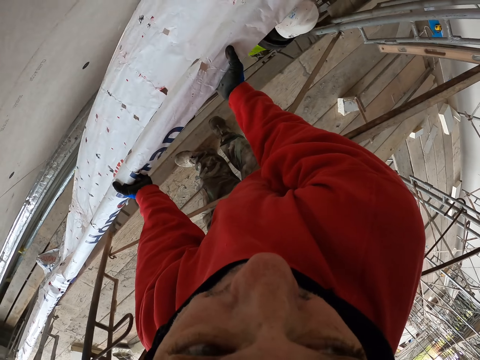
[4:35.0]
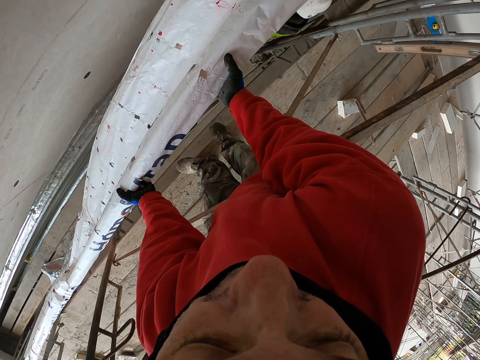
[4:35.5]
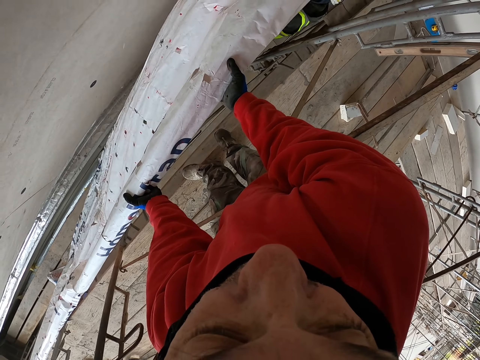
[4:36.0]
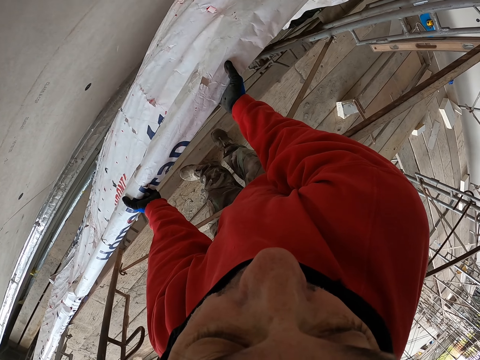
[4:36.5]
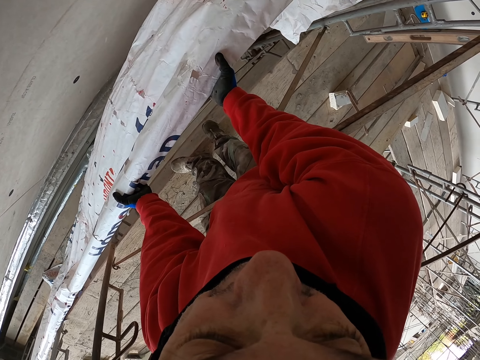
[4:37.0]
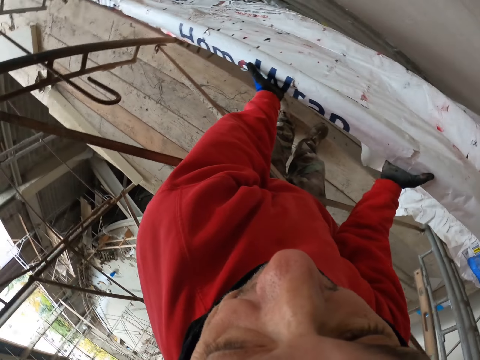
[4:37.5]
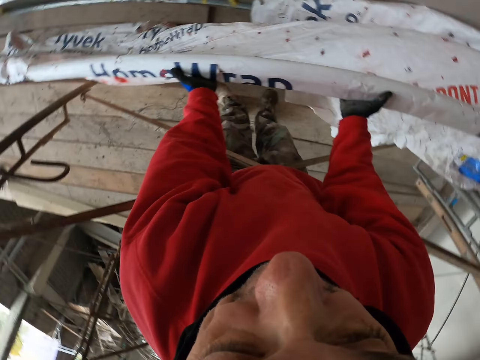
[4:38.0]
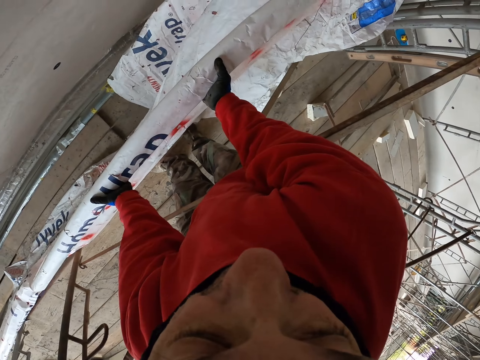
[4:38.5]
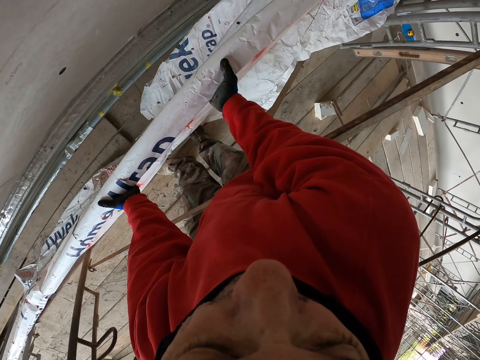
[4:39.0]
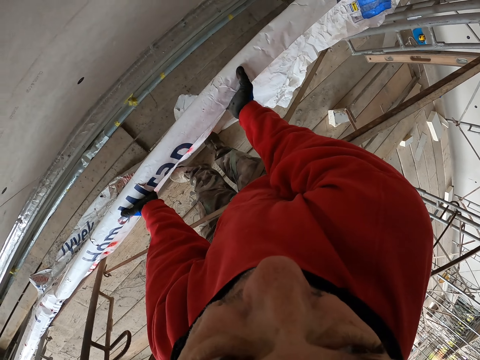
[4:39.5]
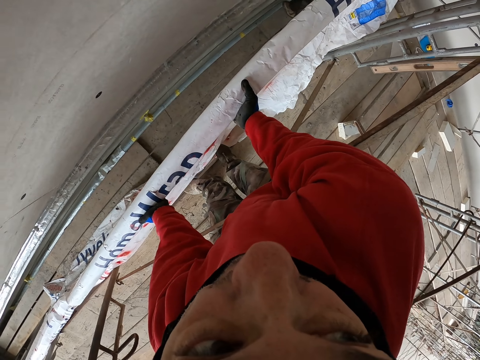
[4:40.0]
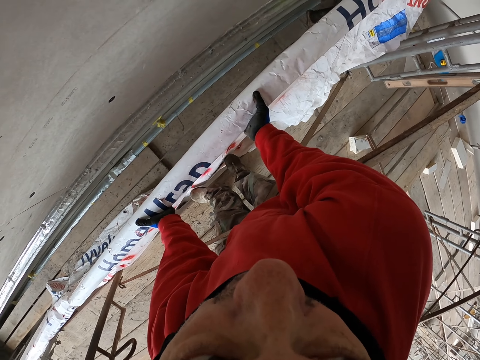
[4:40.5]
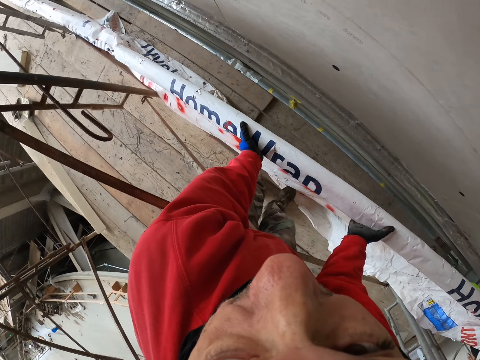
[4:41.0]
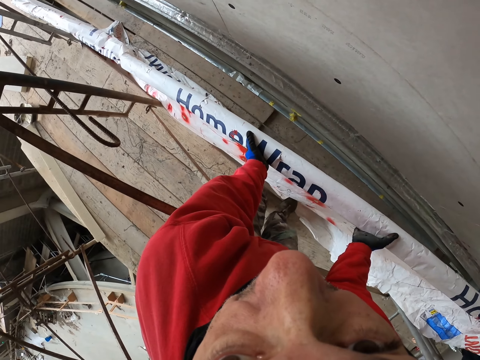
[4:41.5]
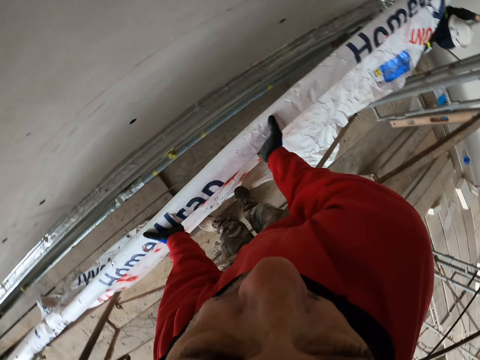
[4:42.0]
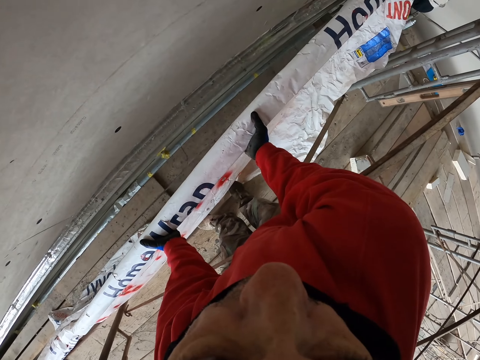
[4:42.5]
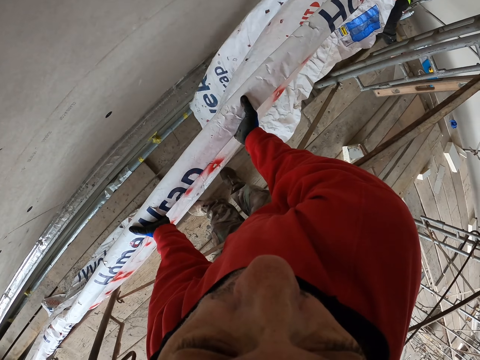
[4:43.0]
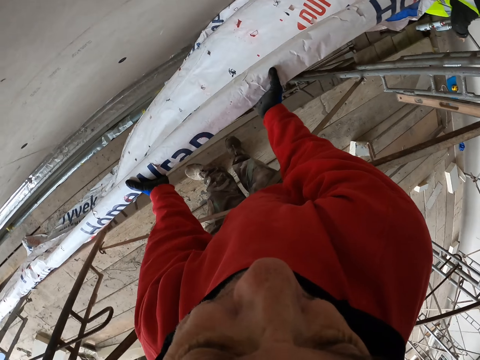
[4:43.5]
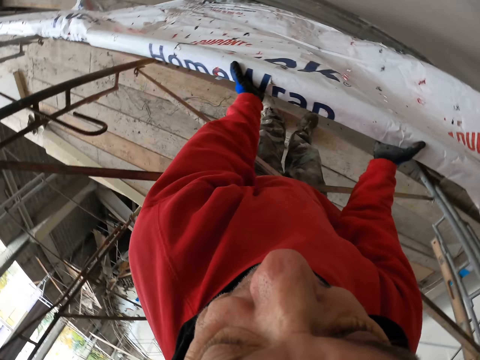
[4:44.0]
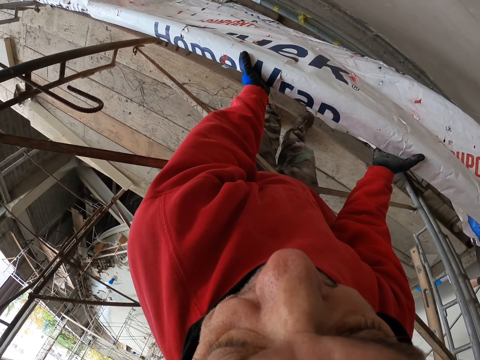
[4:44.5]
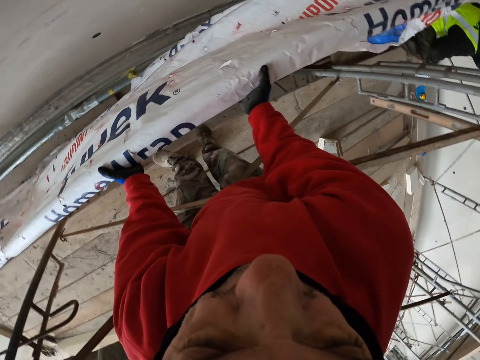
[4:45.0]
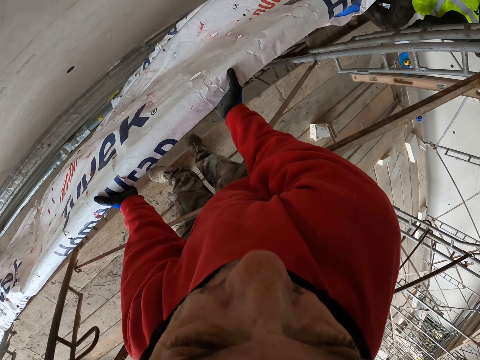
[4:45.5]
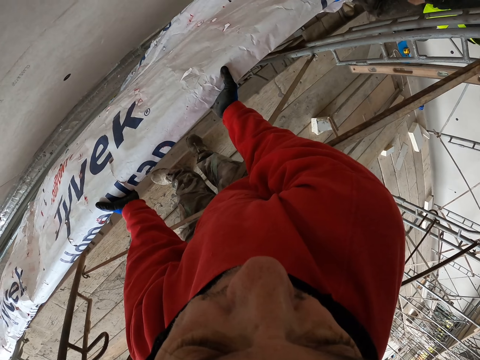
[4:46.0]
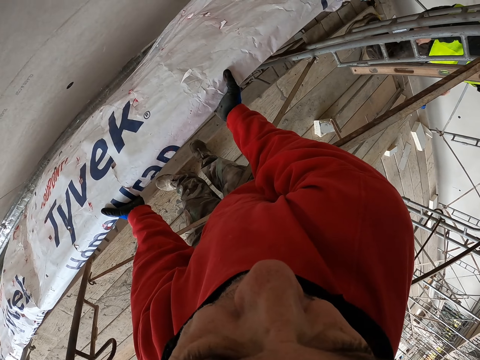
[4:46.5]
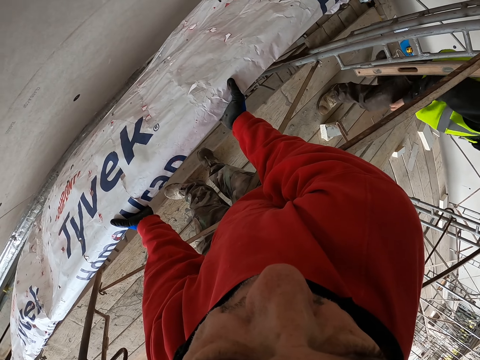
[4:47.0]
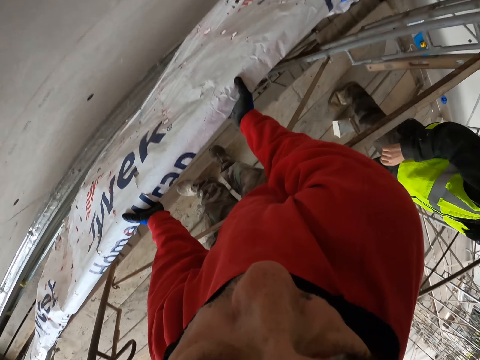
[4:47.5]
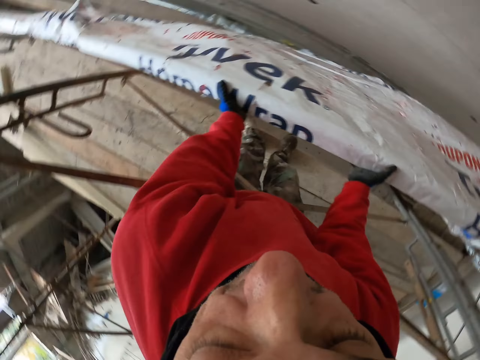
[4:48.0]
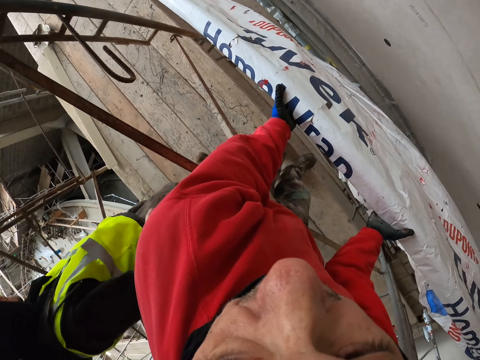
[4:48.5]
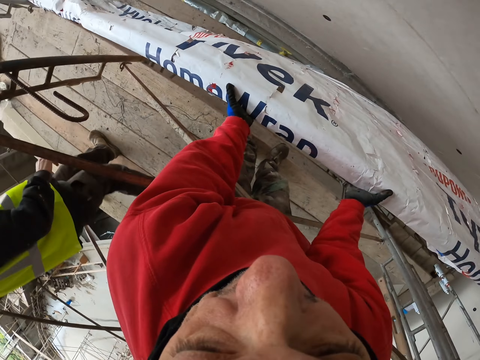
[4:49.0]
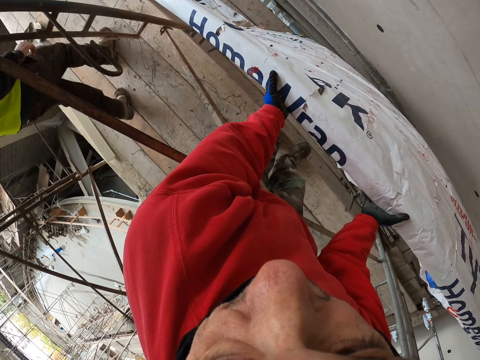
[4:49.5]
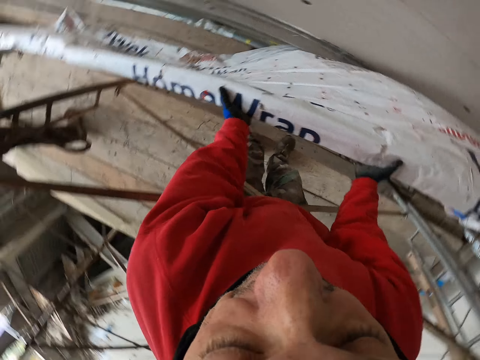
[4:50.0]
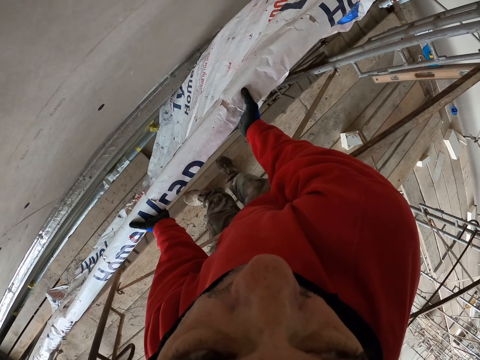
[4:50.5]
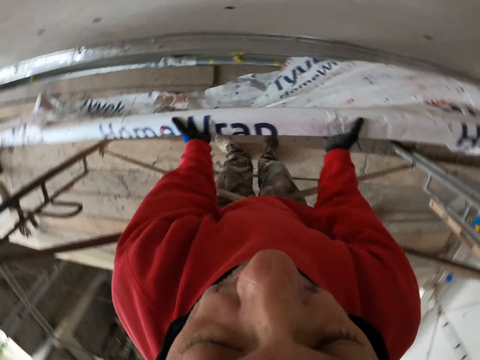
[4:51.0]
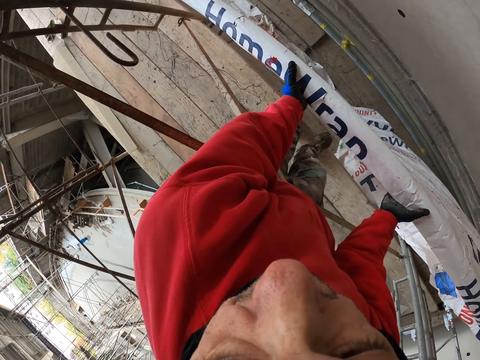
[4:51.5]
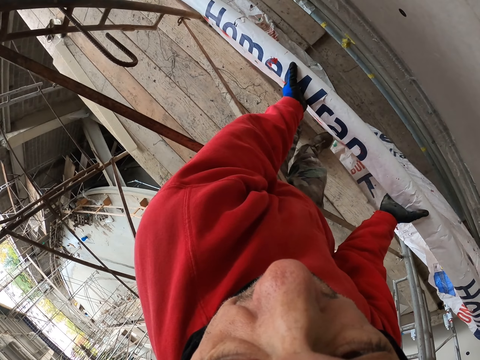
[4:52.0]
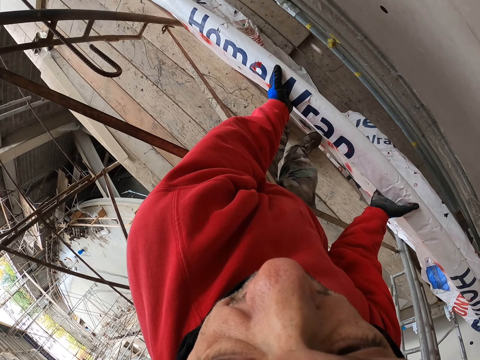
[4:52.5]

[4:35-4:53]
The camera wearer looks around the construction site. A man walks on the wood.

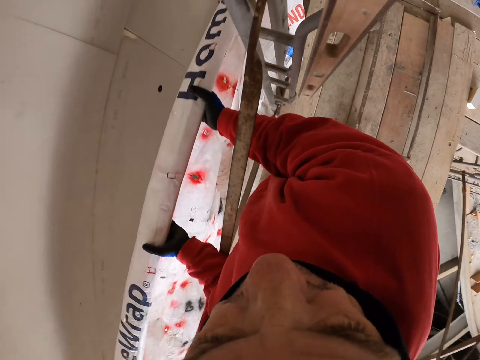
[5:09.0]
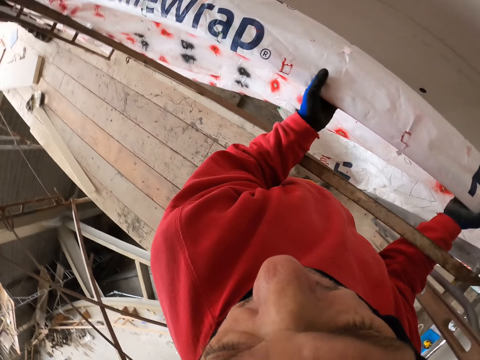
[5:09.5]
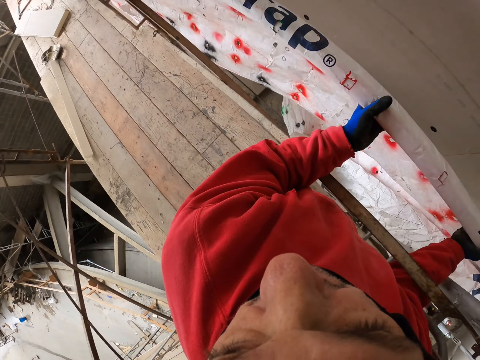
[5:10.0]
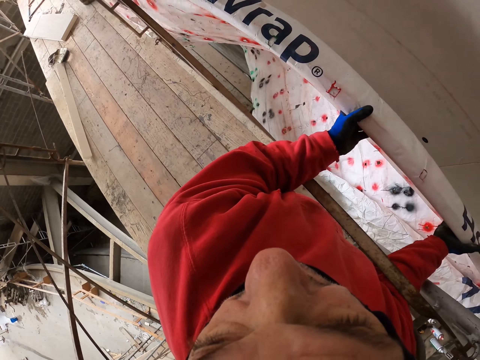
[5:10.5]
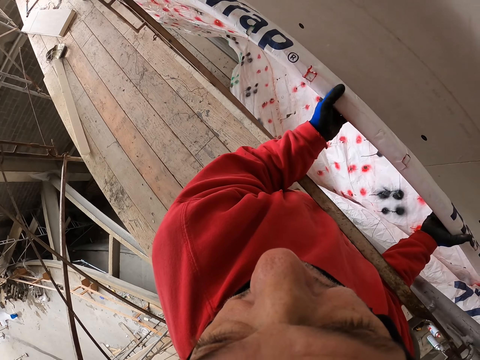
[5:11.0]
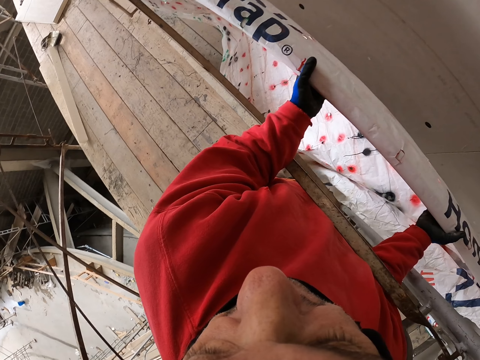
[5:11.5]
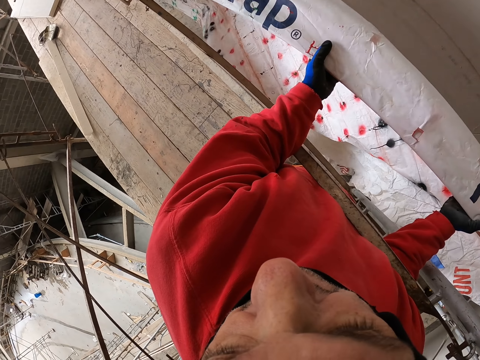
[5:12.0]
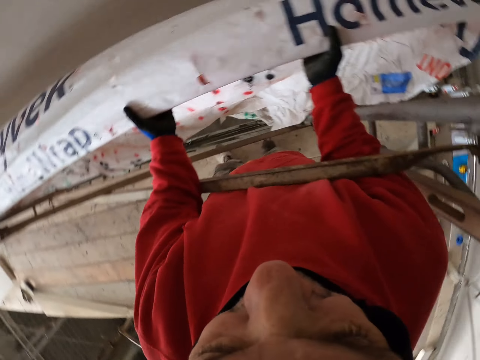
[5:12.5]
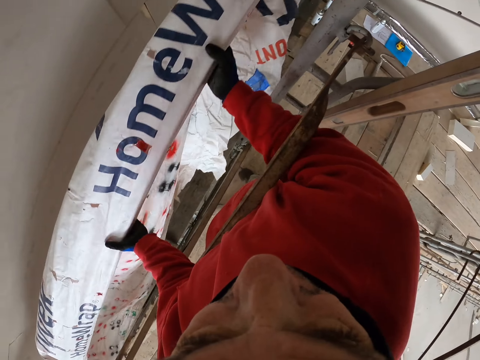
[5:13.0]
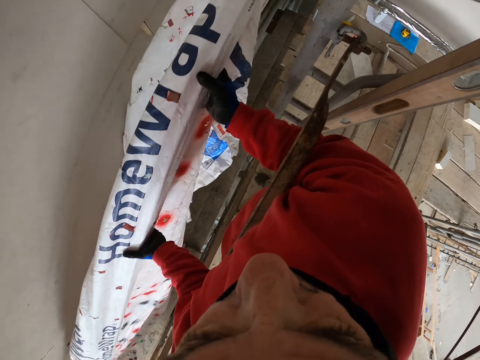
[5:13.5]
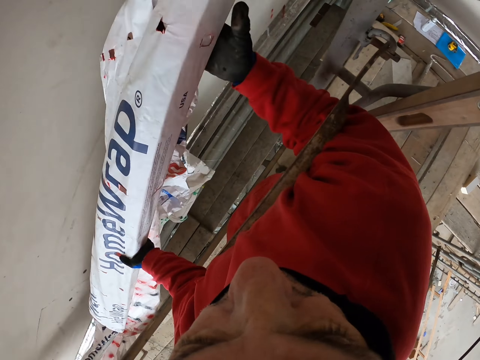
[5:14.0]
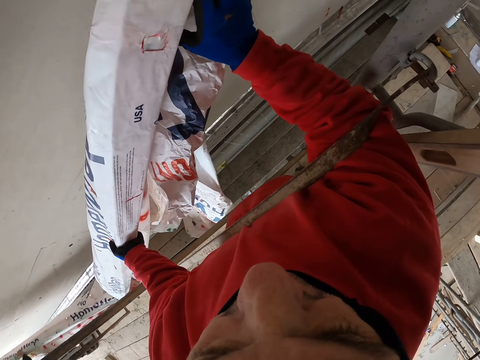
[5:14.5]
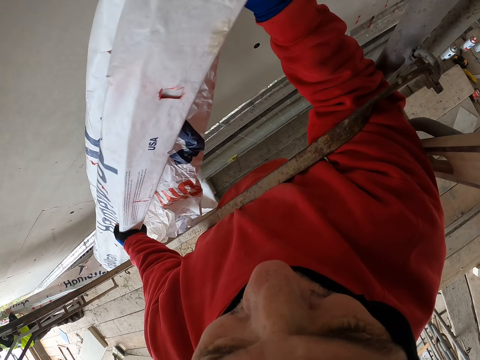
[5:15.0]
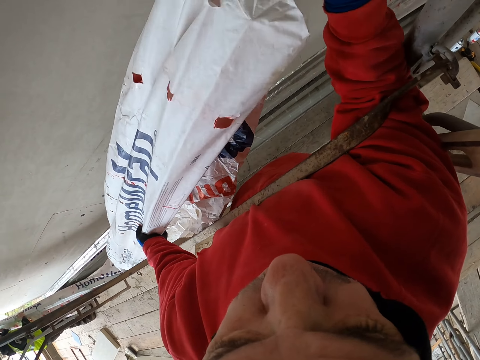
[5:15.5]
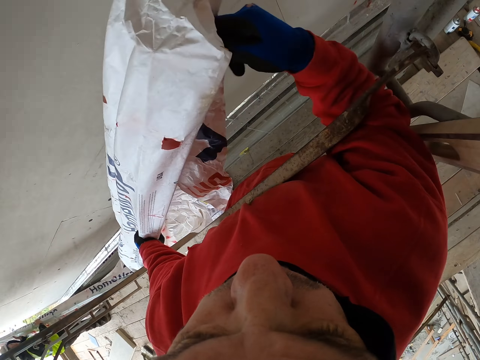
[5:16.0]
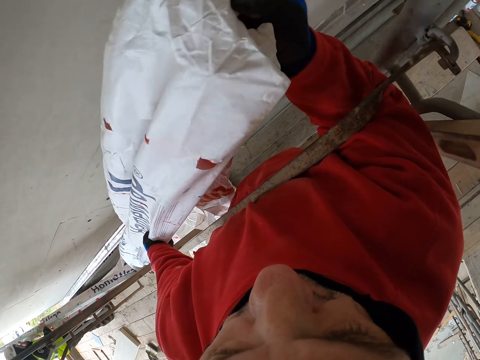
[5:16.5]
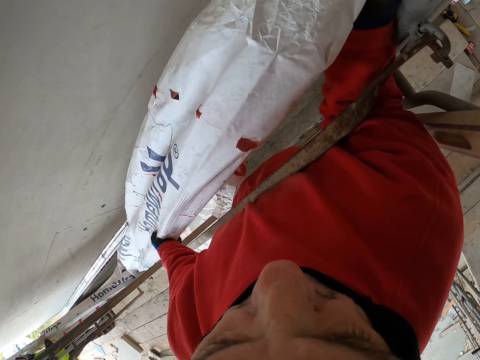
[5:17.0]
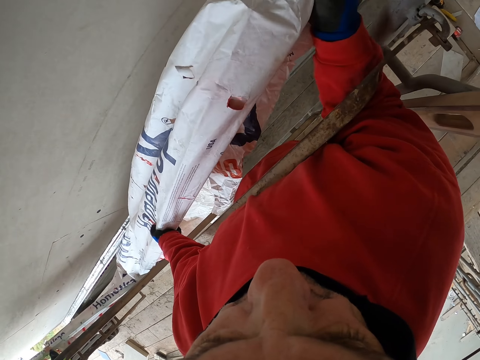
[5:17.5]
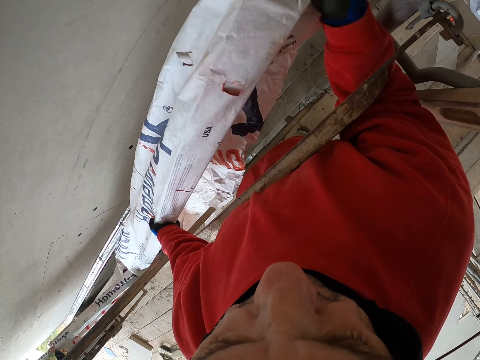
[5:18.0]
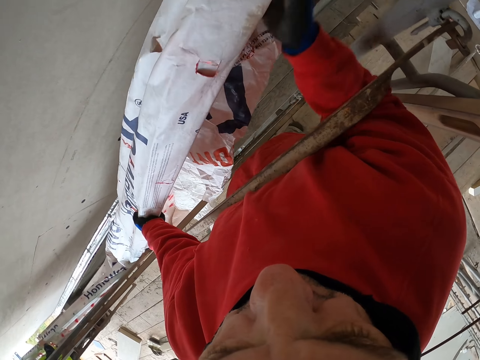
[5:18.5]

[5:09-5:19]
The camera wearer lifts the paper. They straighten the paper.
